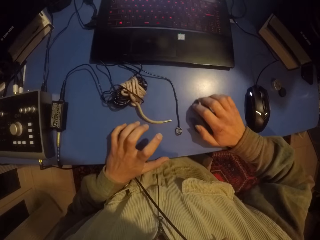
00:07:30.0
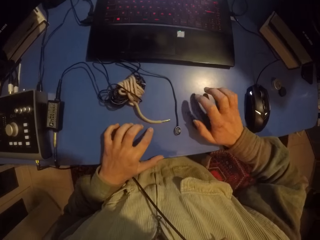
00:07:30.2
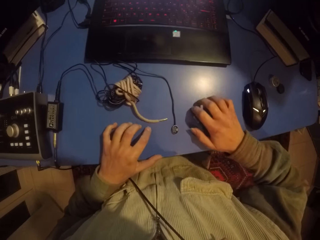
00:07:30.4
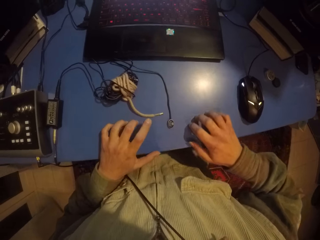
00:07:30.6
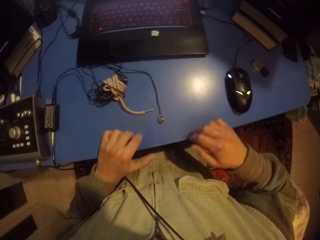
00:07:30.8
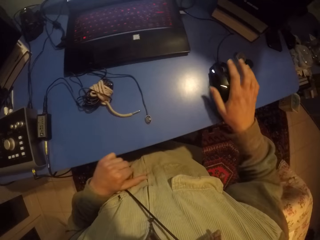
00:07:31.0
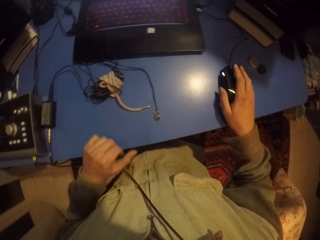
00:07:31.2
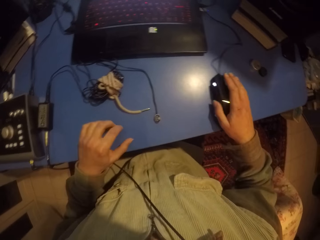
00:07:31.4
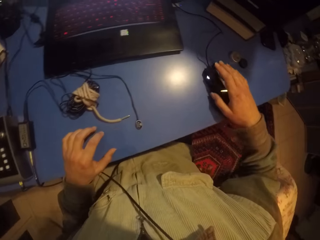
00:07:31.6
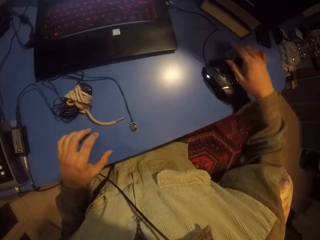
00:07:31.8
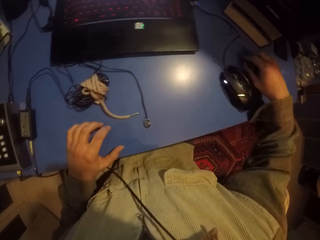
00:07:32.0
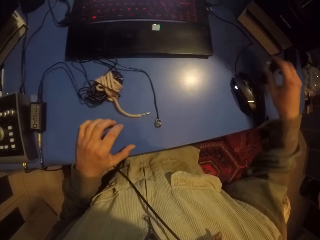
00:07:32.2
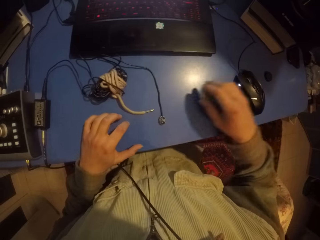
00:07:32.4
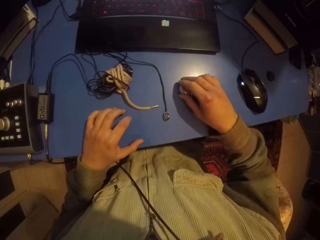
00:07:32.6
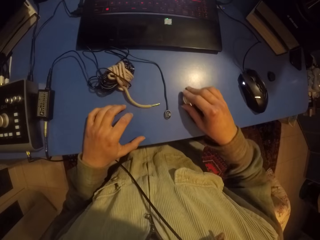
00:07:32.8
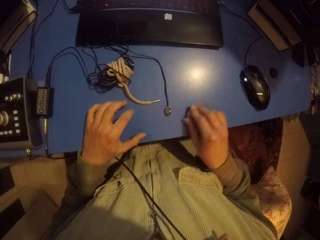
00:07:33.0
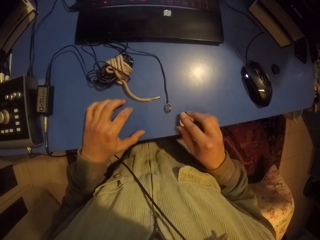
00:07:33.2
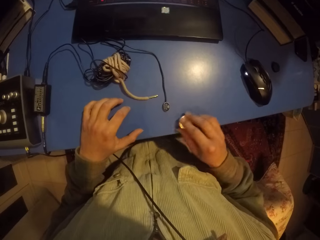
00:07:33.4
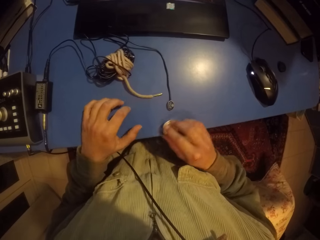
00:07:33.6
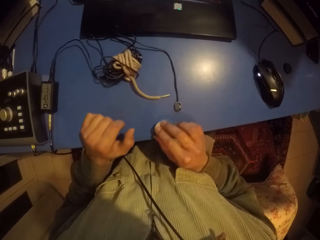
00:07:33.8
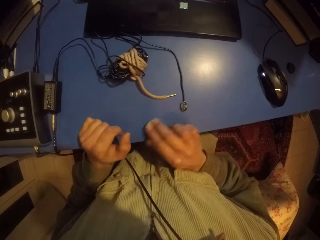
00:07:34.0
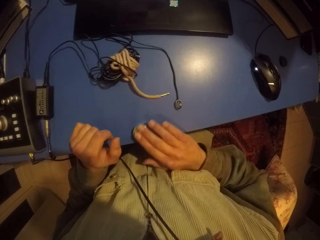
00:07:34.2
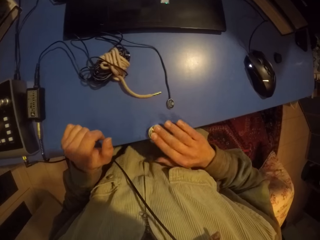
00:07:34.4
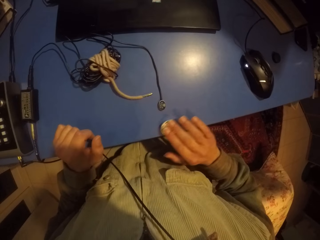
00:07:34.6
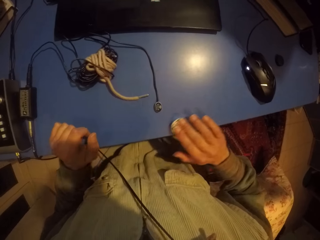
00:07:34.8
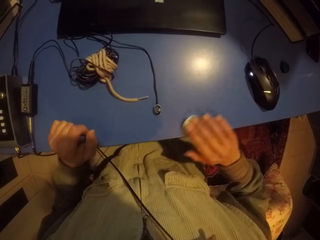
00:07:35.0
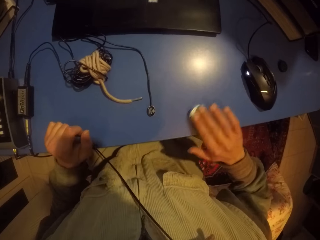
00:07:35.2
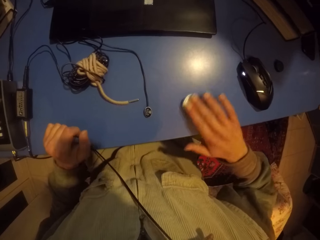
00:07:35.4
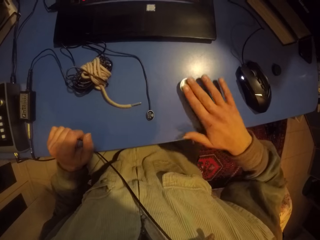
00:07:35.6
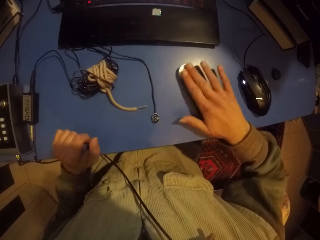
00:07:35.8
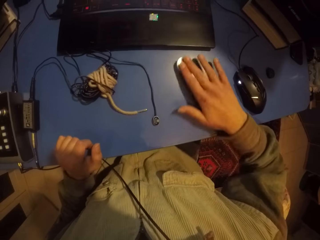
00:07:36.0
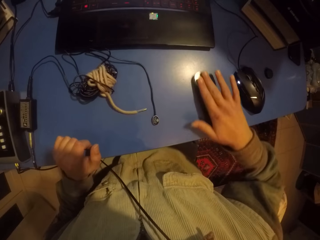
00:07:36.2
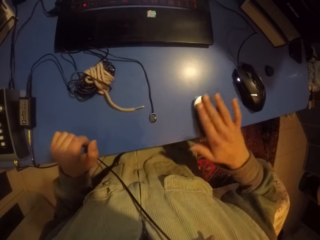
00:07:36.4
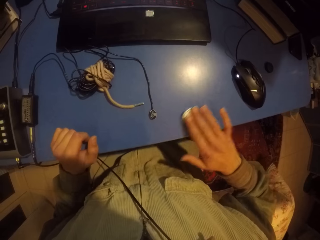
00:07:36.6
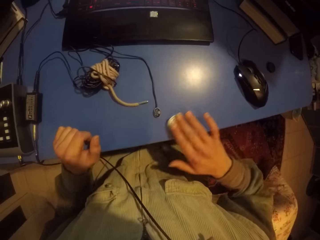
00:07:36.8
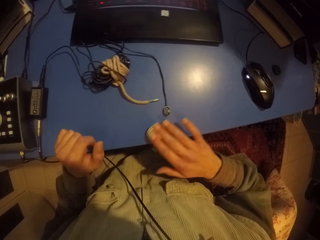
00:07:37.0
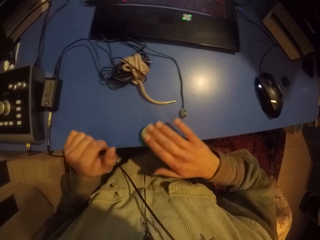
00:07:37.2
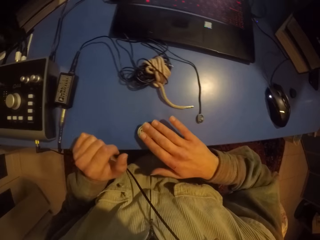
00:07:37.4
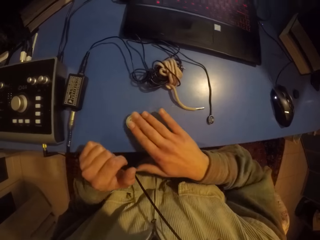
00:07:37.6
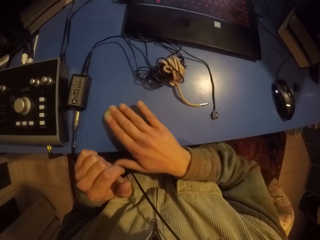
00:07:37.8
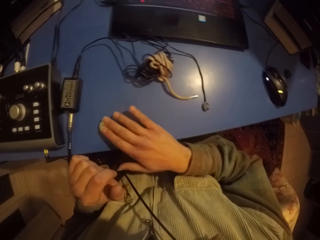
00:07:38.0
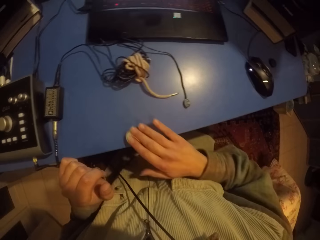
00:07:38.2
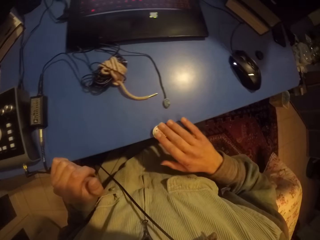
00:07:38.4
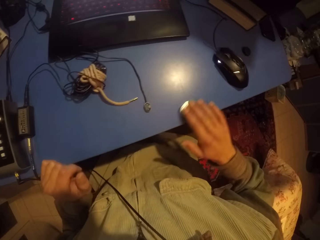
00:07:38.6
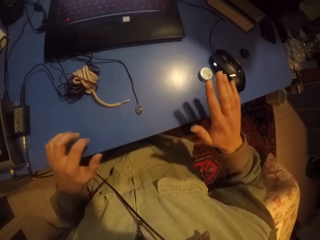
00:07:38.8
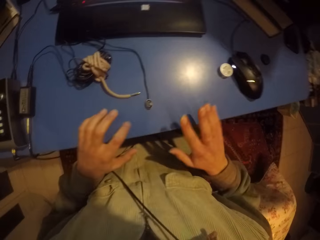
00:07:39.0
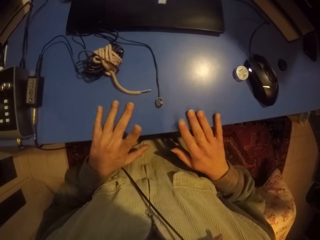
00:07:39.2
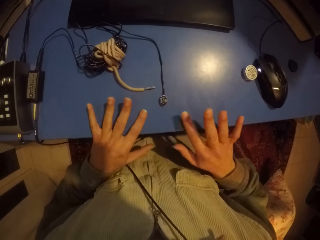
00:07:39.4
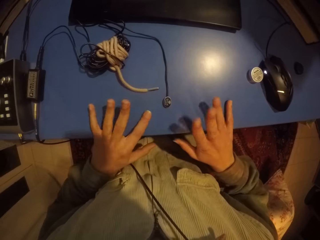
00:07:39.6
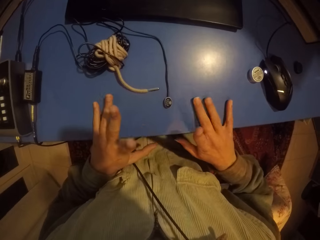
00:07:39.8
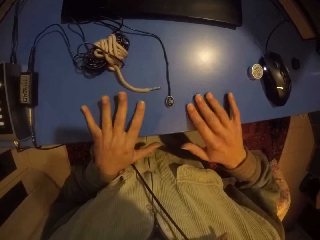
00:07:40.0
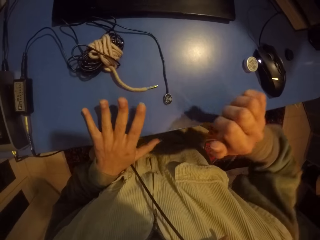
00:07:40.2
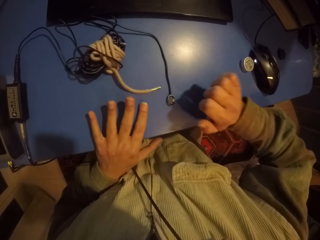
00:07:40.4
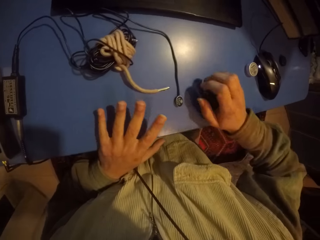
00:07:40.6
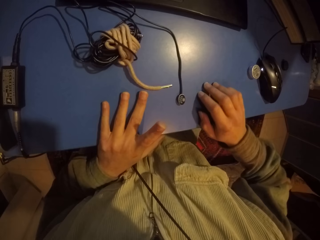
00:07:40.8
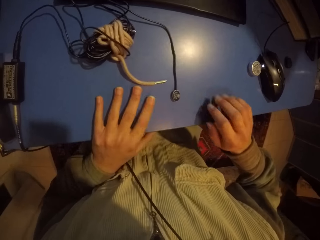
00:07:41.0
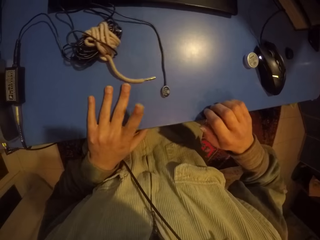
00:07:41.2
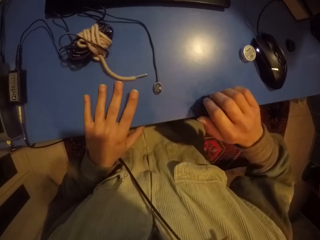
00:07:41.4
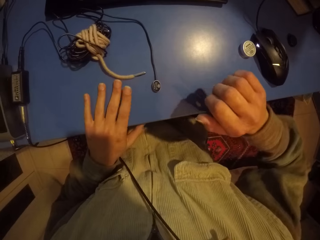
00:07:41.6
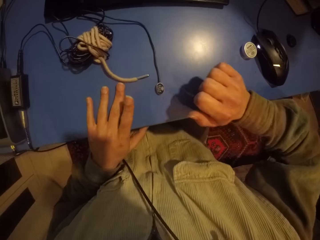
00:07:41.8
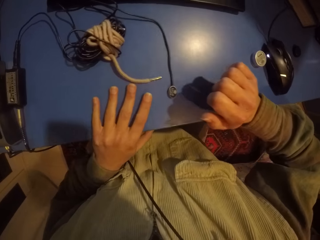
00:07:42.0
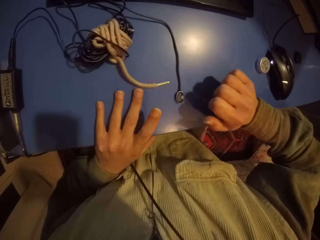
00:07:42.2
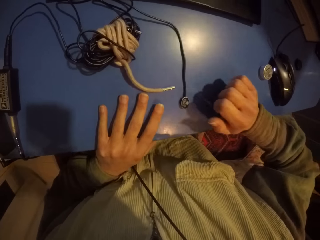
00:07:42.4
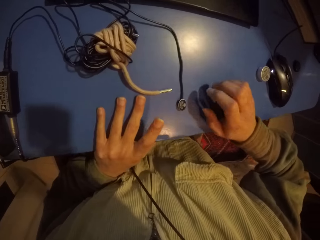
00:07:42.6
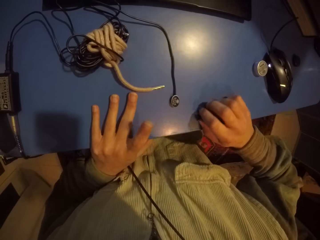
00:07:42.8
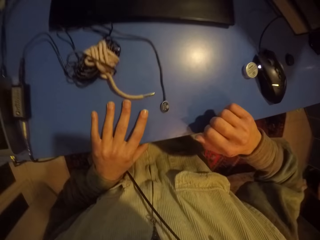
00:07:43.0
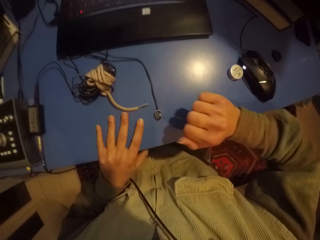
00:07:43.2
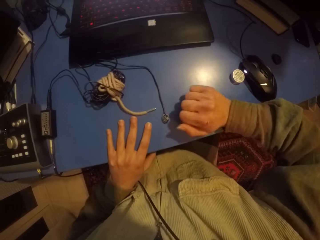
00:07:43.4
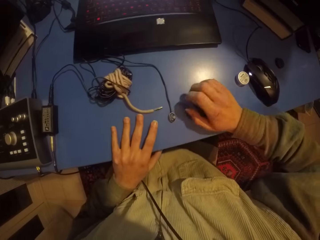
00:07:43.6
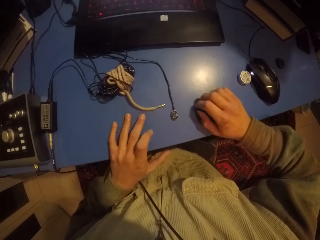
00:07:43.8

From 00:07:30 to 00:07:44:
The camera wearer moves the mouse. They pick something. They rub something on the table. They tap hands on the table.

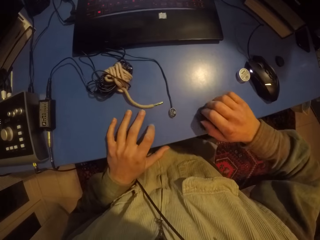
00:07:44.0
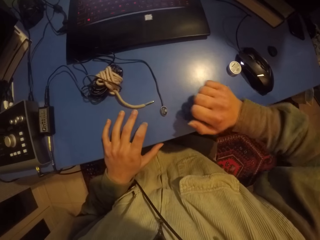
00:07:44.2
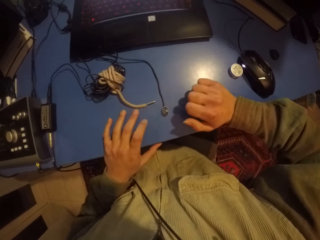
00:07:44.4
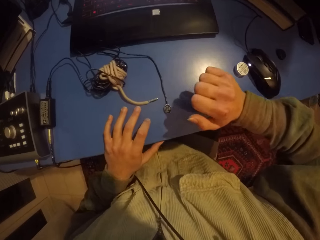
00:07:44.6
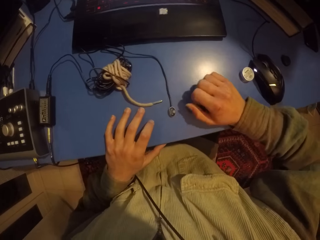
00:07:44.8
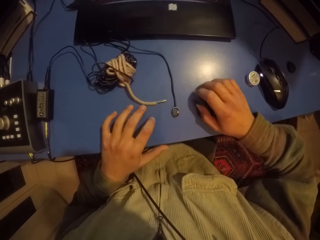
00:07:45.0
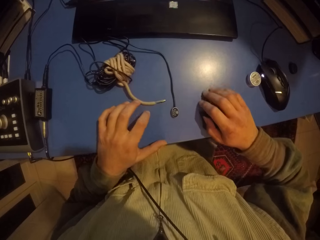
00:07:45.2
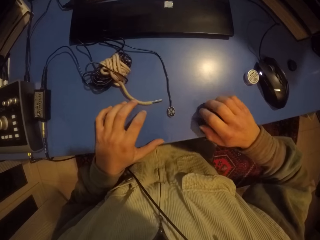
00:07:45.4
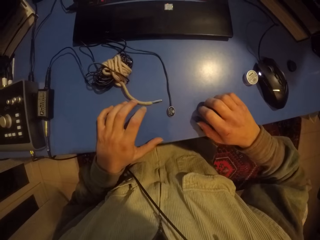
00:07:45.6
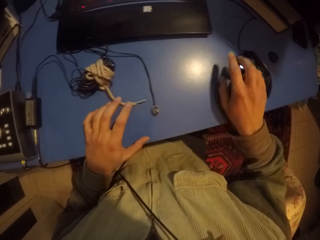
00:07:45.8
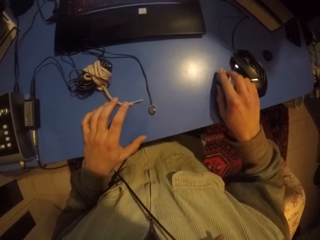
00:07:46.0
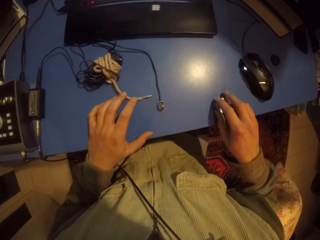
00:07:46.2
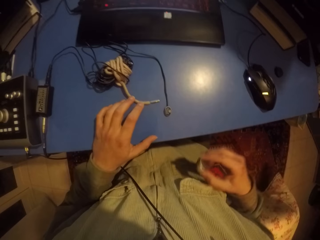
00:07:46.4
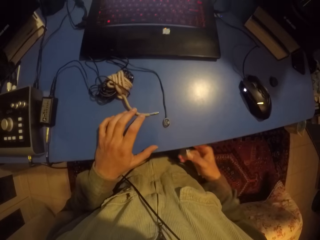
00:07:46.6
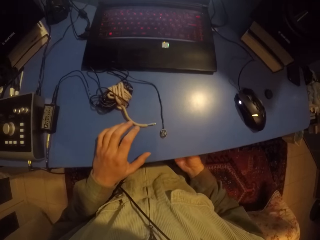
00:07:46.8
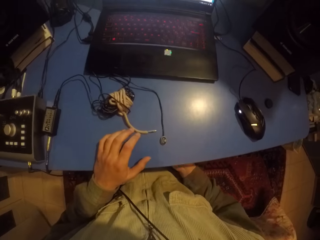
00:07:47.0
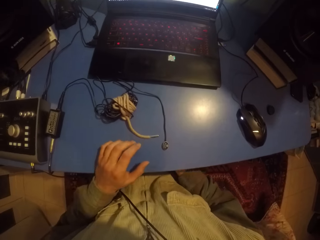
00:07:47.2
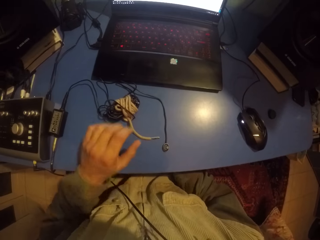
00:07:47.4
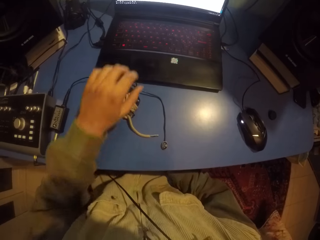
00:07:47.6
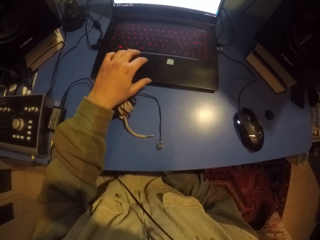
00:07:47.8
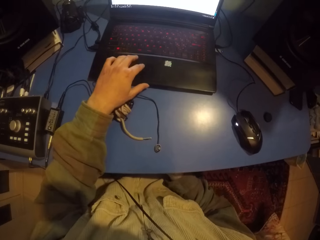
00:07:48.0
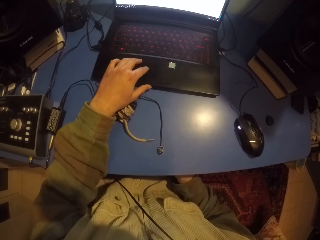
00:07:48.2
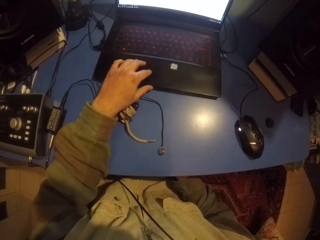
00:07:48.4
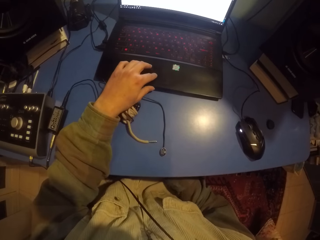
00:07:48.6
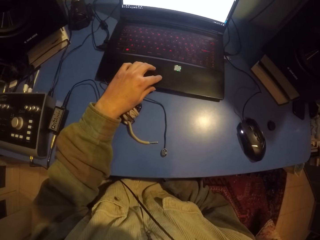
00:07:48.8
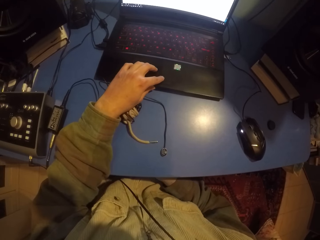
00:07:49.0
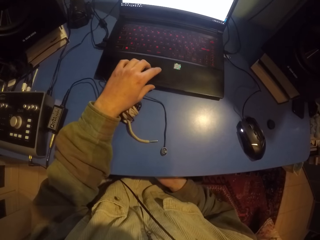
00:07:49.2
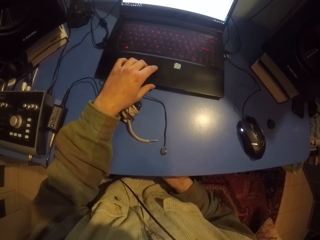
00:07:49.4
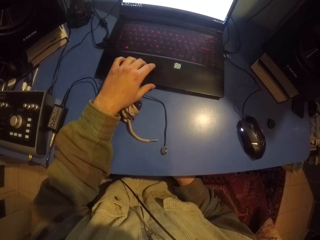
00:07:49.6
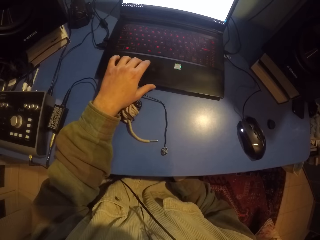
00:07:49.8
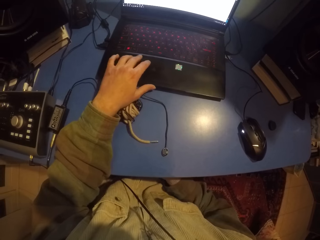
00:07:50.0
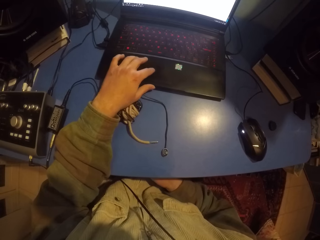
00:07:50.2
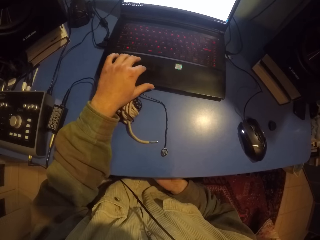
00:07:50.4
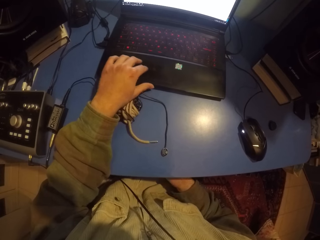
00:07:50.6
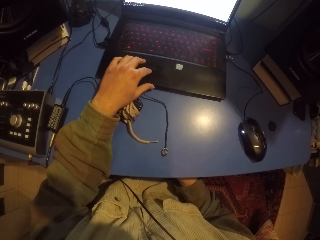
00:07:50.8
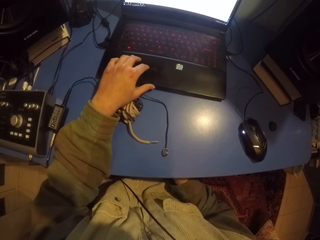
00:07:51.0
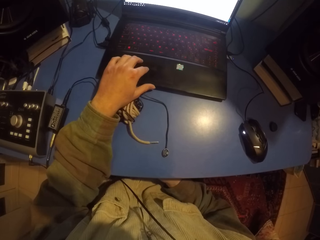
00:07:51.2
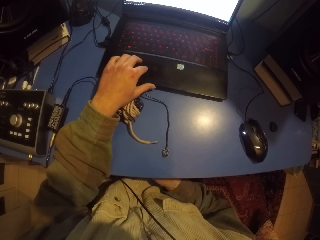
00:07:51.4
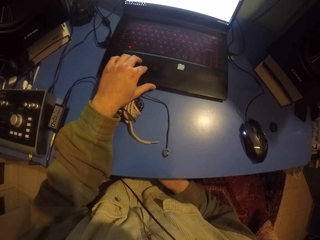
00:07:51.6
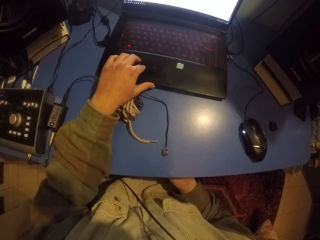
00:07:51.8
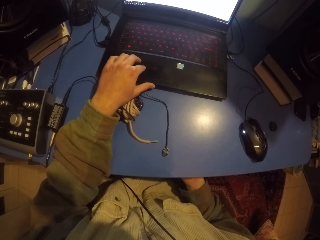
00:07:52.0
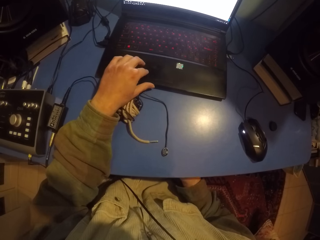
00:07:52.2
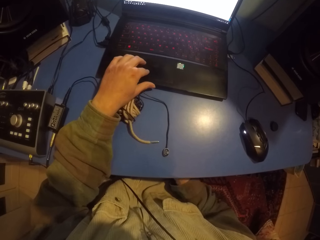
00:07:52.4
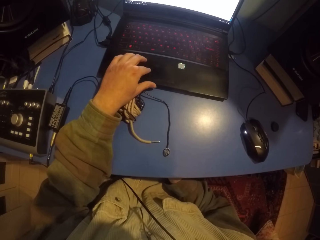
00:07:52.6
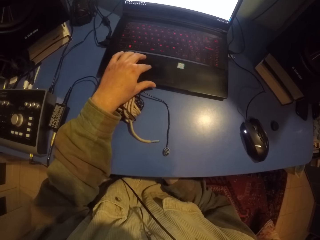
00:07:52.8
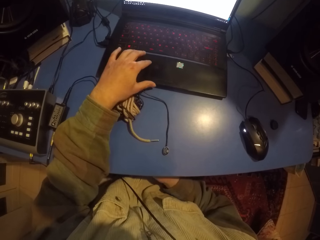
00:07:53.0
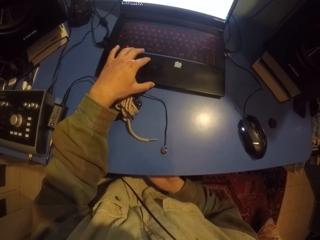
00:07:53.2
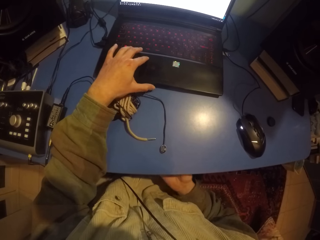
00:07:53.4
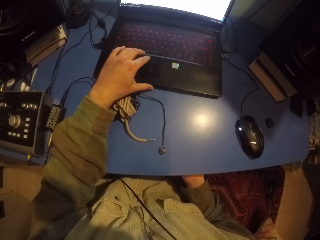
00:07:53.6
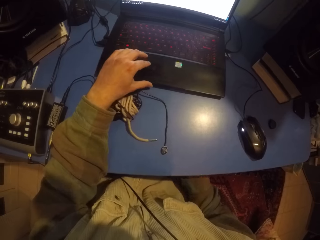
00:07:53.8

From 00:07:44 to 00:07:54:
The camera wearer removes something on the table. They rub something under the table. They touch the laptop touchpad.
